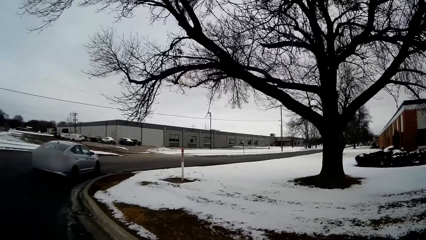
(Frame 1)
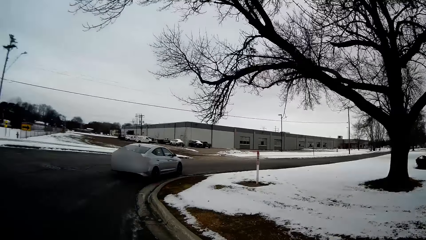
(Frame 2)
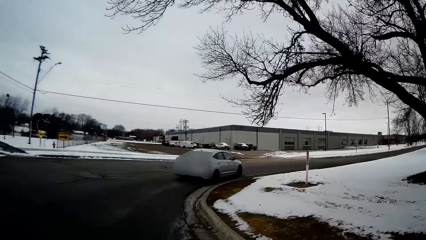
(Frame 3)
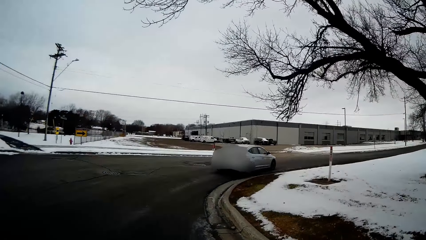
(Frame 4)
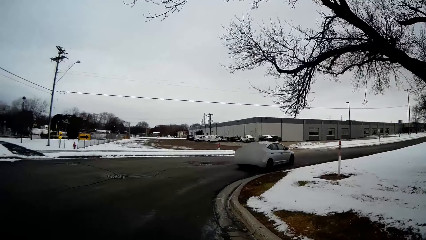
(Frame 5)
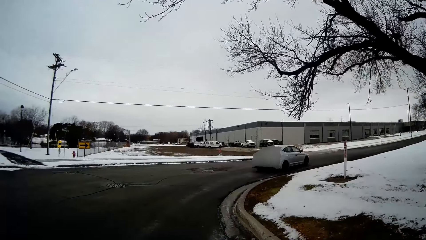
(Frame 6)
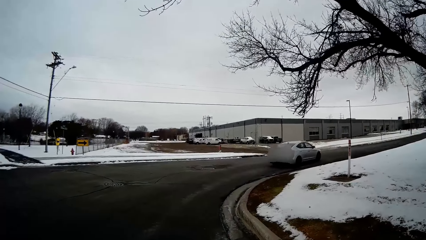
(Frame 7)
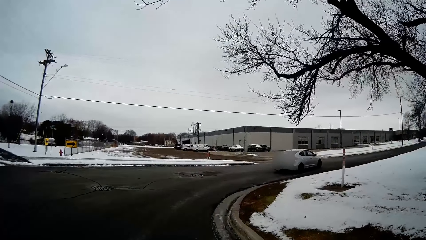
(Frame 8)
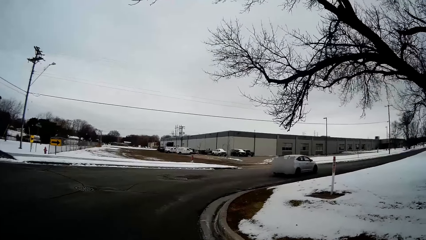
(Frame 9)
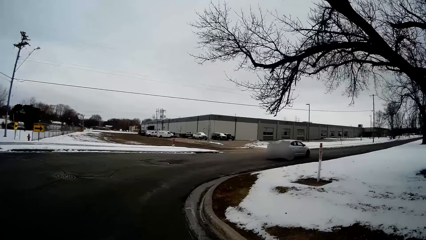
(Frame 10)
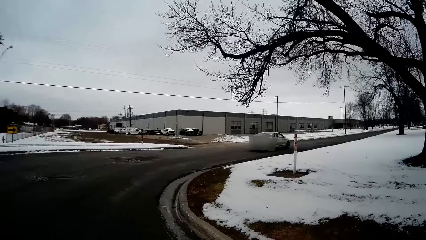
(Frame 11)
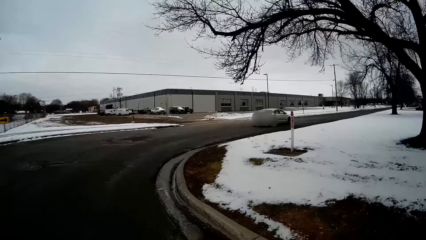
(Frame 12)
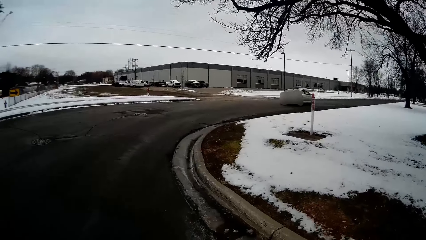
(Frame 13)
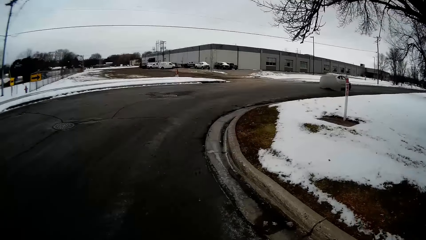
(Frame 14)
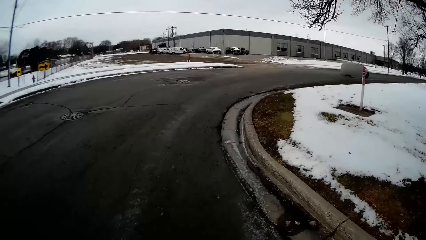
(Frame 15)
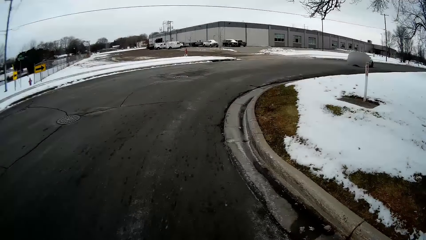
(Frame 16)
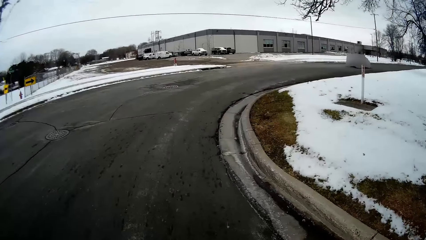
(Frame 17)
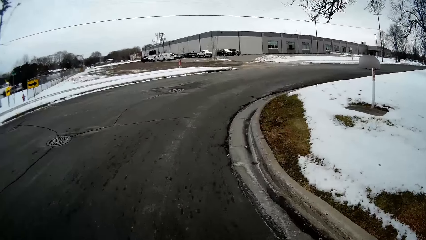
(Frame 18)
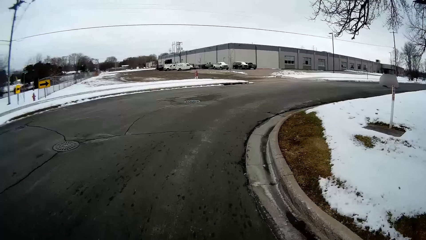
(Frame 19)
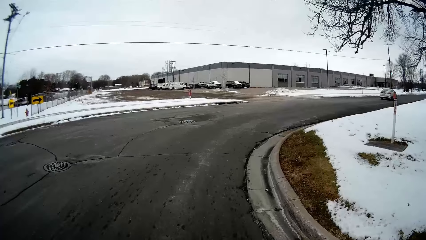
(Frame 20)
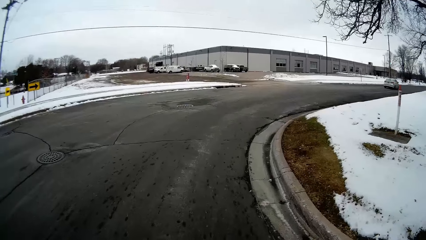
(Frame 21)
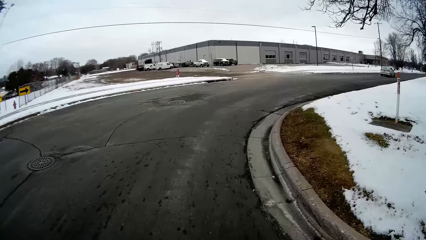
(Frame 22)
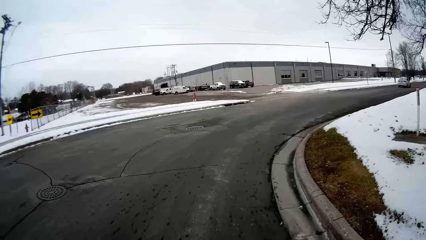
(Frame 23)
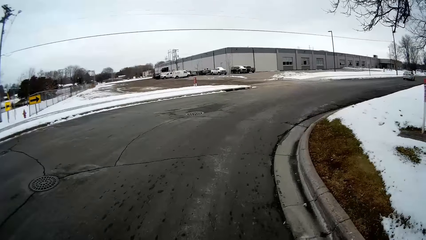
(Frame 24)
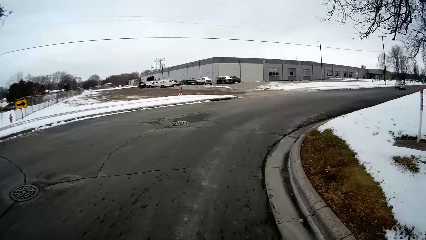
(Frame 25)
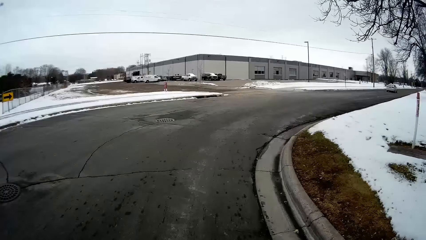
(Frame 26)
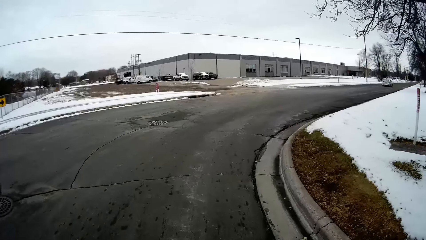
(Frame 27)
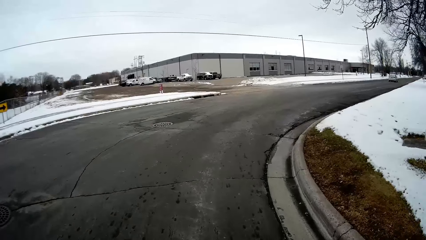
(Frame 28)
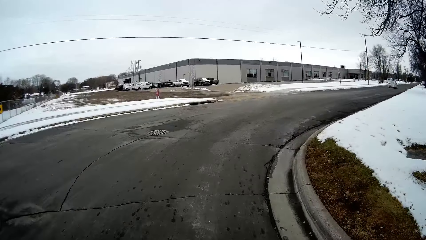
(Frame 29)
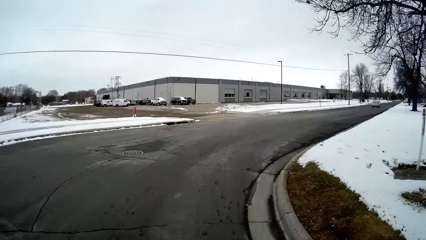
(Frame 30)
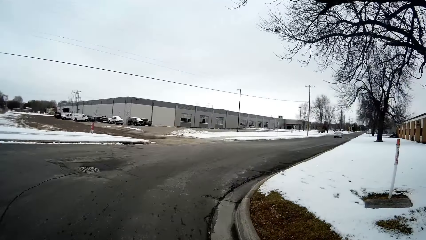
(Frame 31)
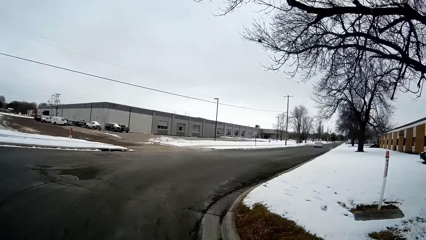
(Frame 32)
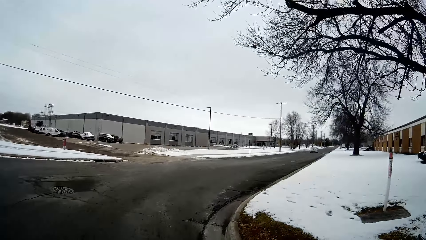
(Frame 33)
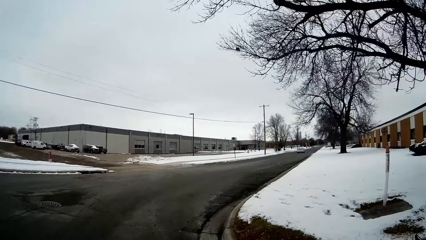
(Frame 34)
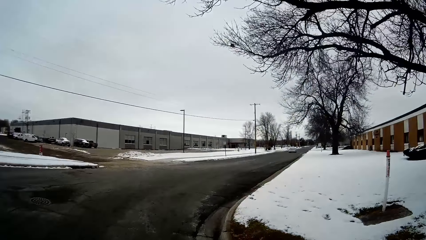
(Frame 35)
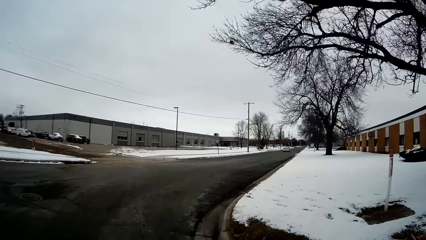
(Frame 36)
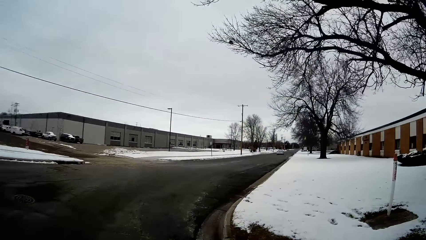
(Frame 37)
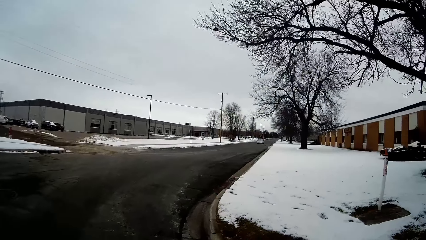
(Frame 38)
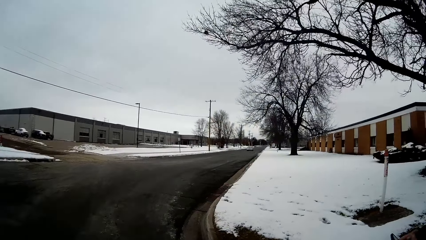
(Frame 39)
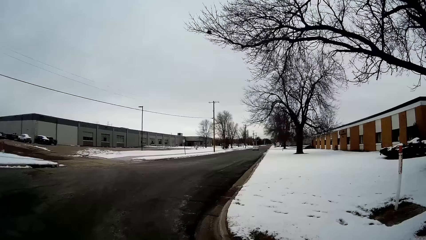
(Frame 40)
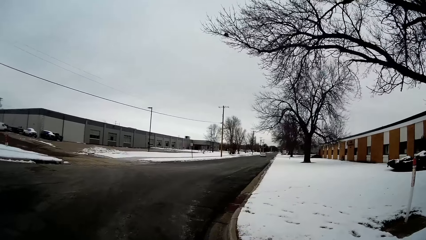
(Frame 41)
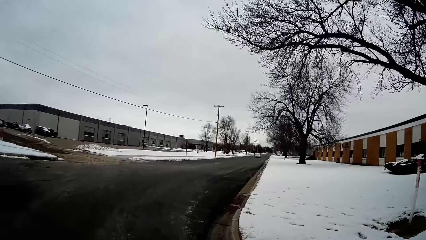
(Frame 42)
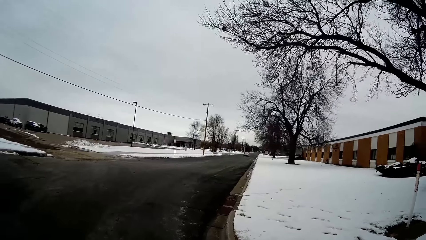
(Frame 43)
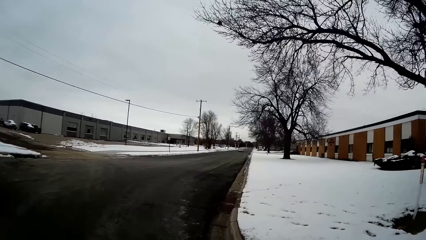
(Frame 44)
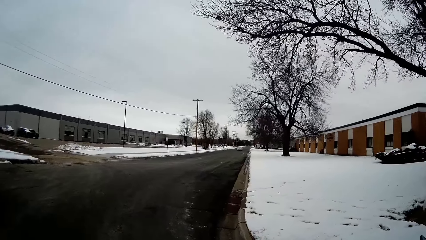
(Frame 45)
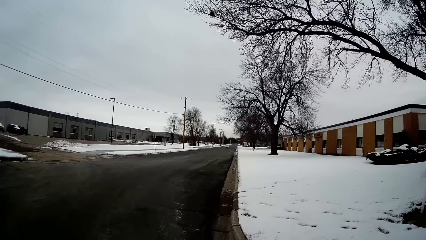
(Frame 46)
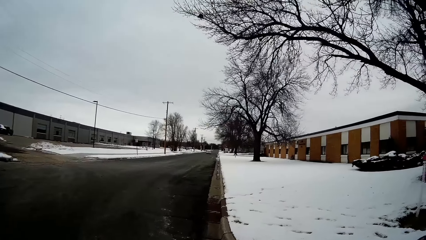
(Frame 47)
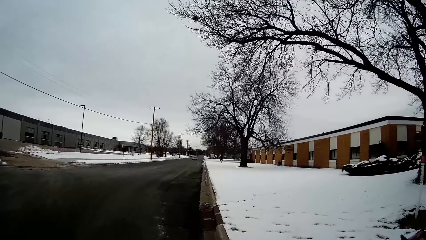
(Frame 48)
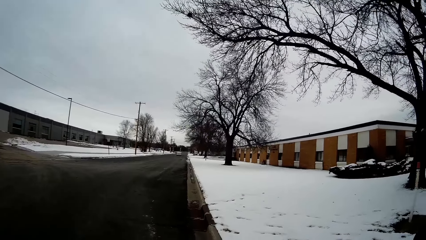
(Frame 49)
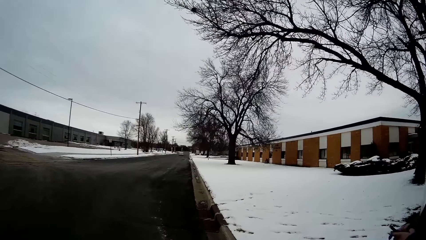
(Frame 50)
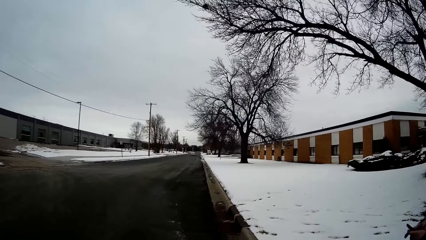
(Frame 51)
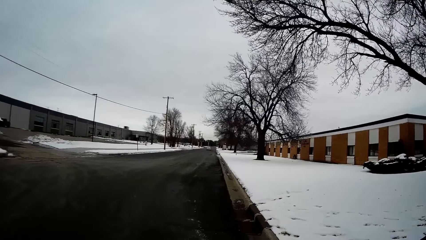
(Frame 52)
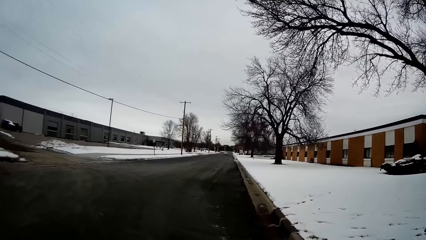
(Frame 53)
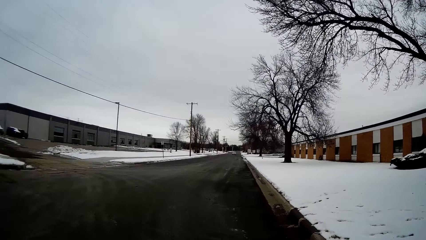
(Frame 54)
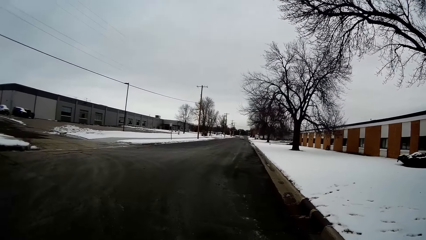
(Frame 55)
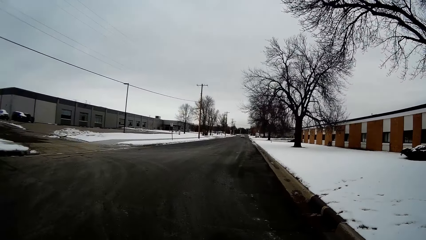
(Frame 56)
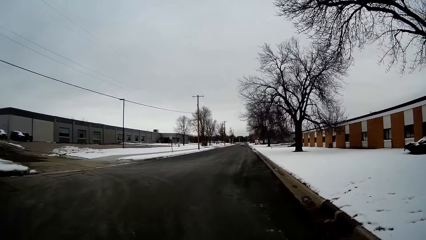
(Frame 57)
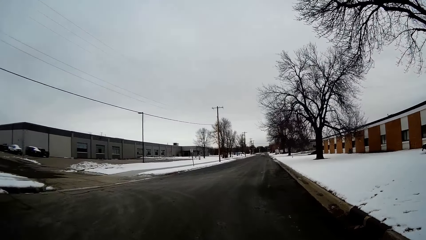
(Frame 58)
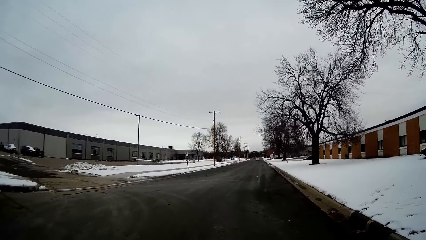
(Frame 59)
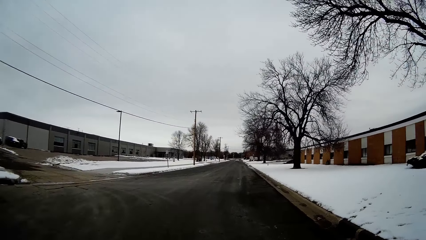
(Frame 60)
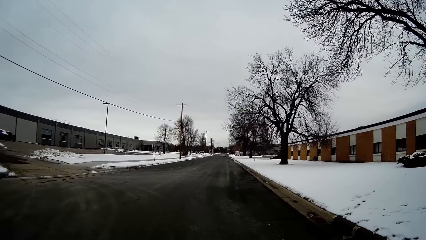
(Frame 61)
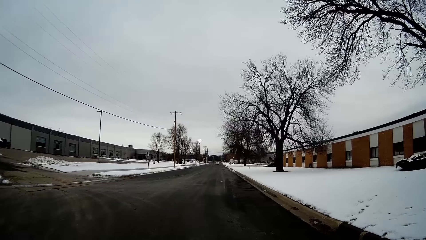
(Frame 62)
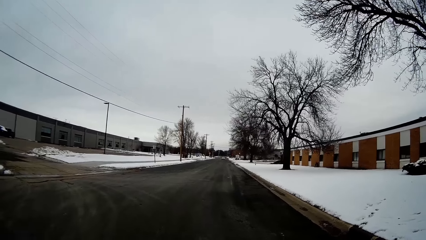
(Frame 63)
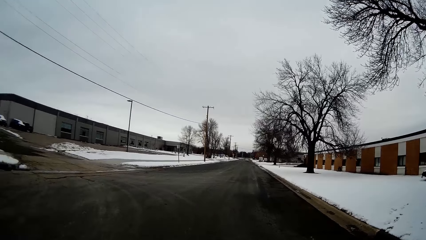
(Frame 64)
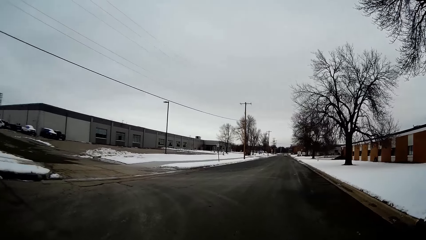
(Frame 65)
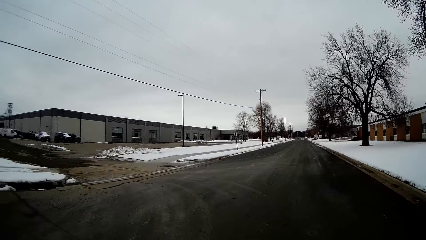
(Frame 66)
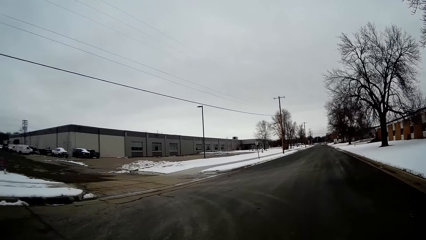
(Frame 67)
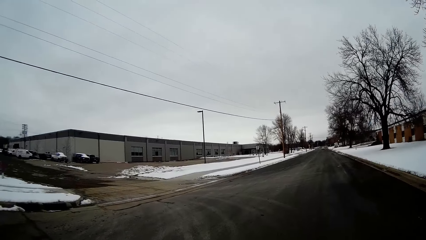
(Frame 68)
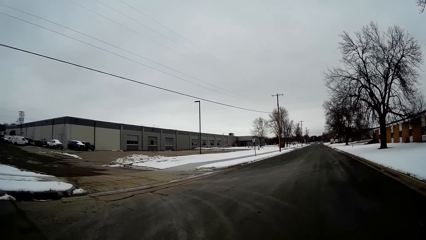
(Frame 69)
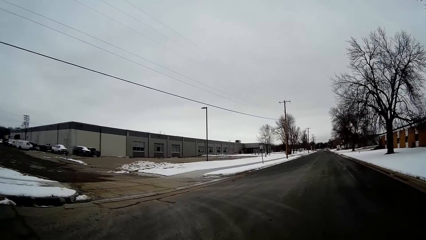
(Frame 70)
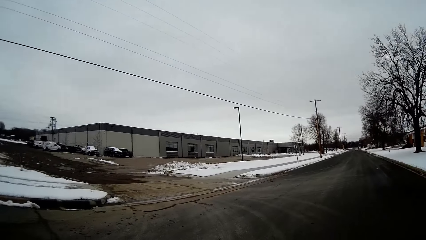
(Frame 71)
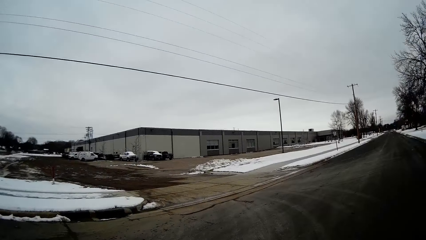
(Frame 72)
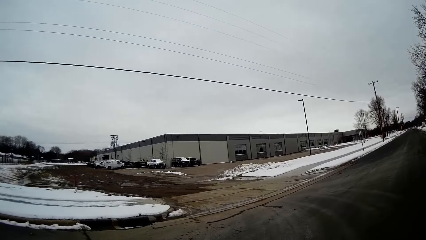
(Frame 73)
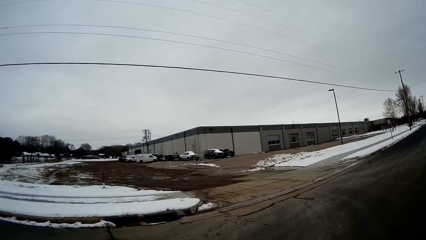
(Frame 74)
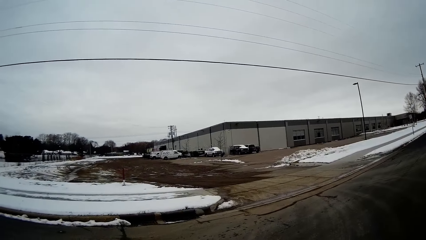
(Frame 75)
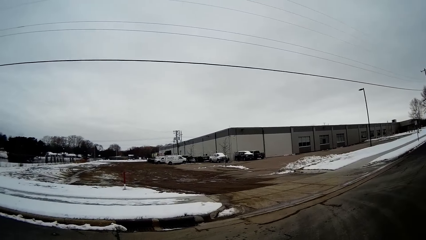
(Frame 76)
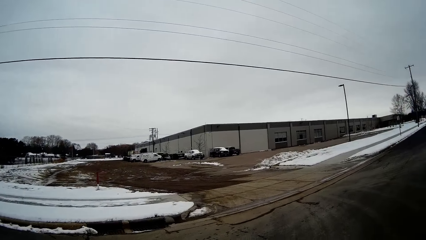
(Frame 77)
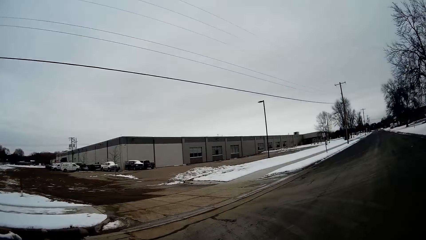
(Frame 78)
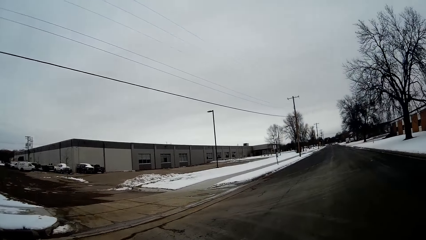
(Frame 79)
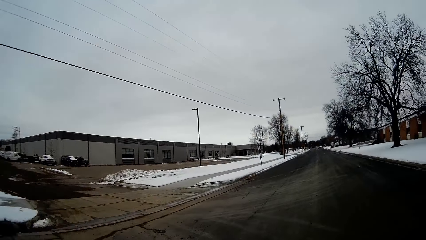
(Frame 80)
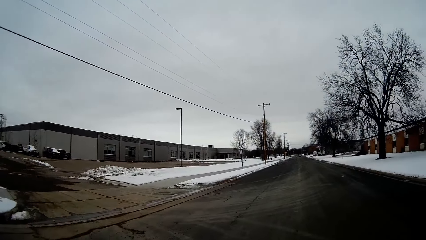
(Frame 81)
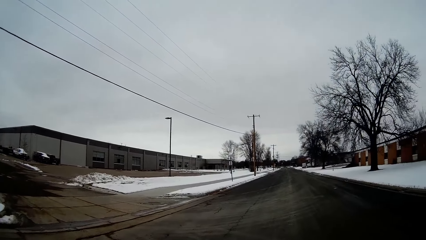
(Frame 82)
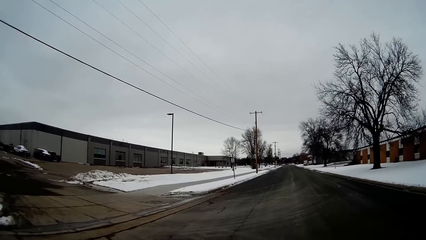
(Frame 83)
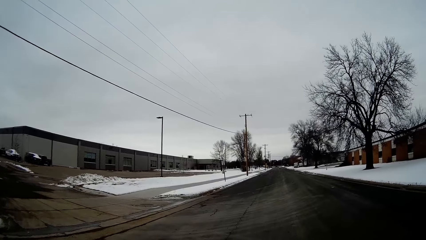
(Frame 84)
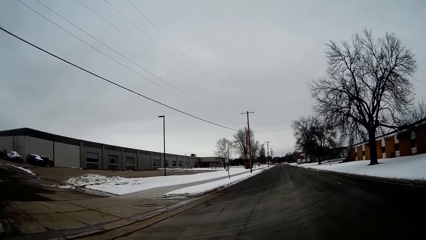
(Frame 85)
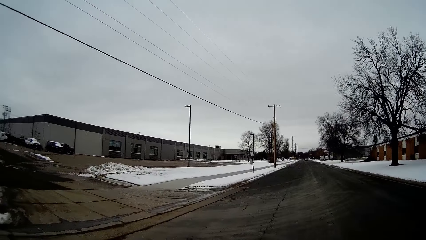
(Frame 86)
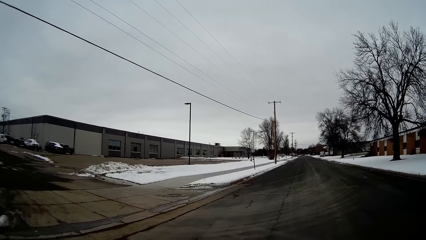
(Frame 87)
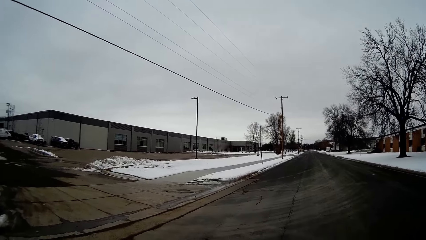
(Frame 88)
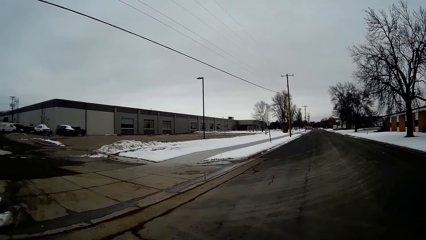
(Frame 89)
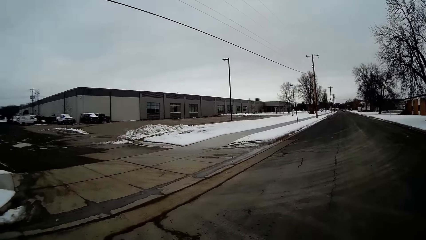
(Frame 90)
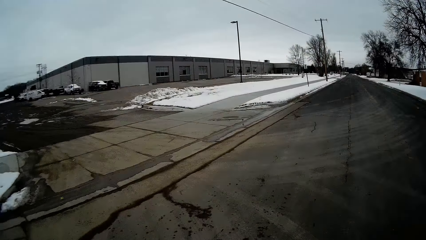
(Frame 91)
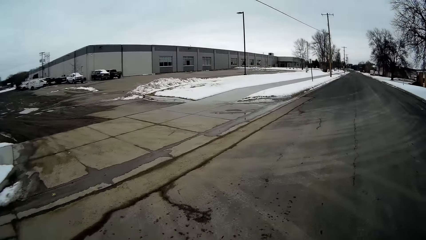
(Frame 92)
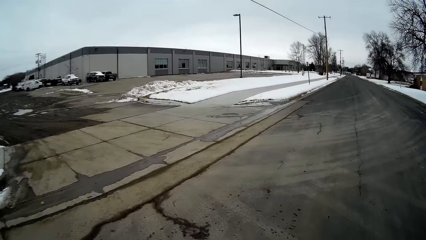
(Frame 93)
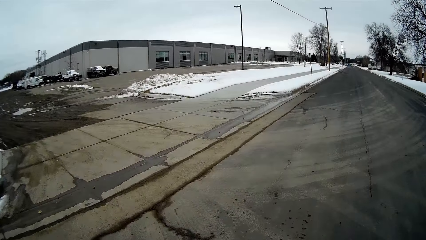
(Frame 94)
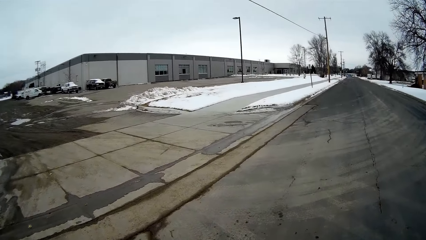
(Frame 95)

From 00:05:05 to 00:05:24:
The camera wearer looks around. They talk with a man. They walk on the road. They walk on the road again. They converse with the man. They walk along the road with the man. They look around.
